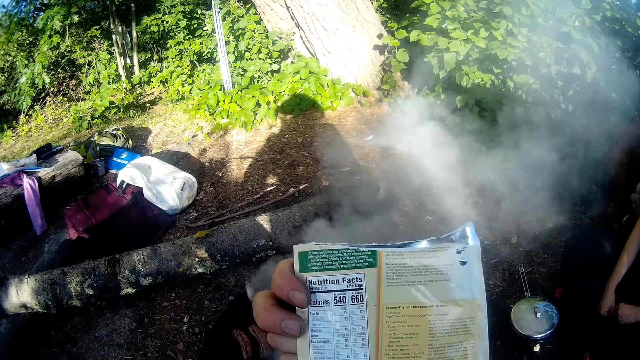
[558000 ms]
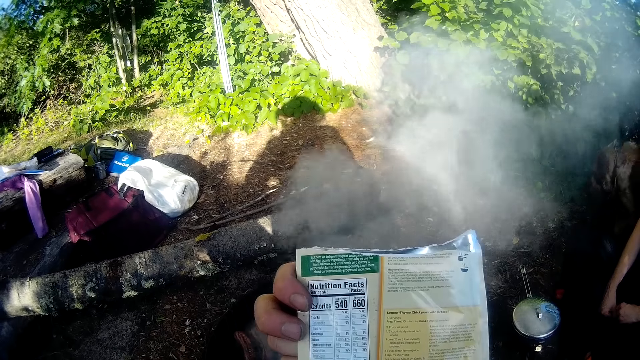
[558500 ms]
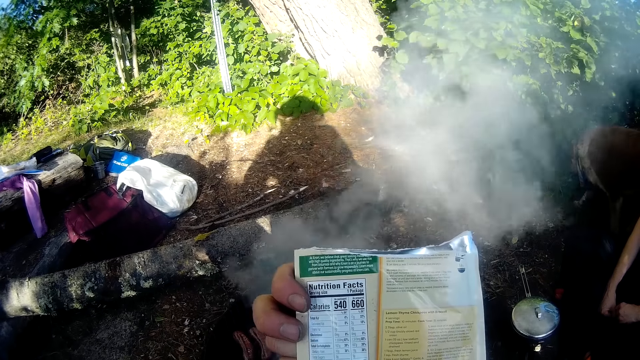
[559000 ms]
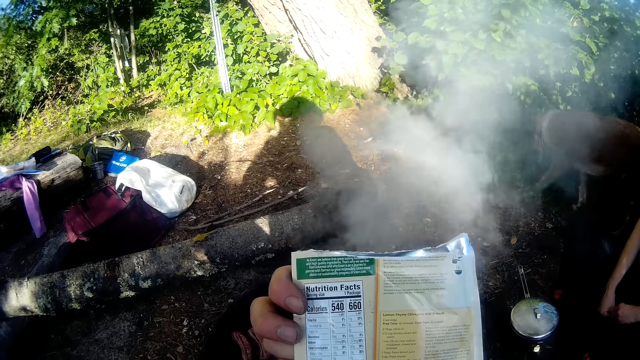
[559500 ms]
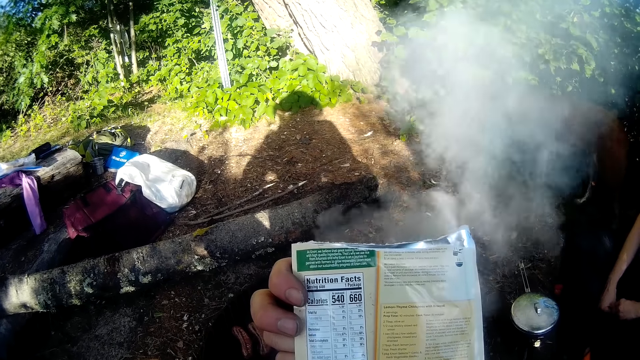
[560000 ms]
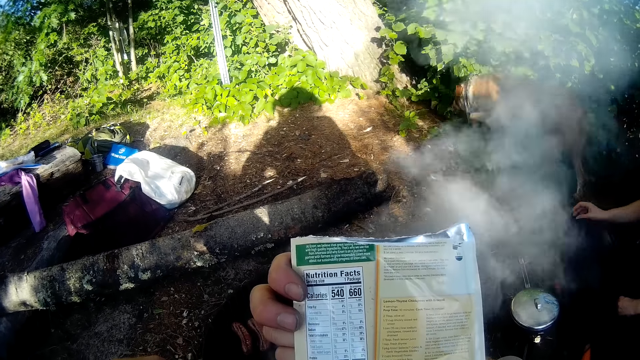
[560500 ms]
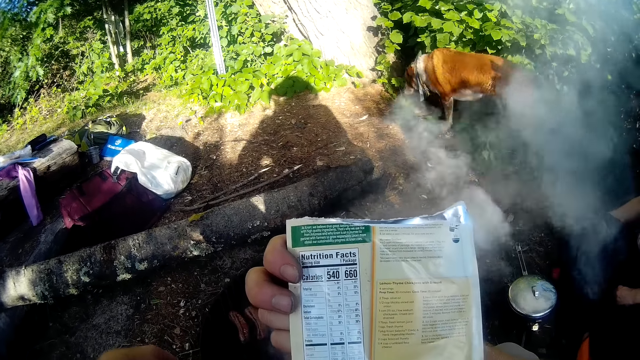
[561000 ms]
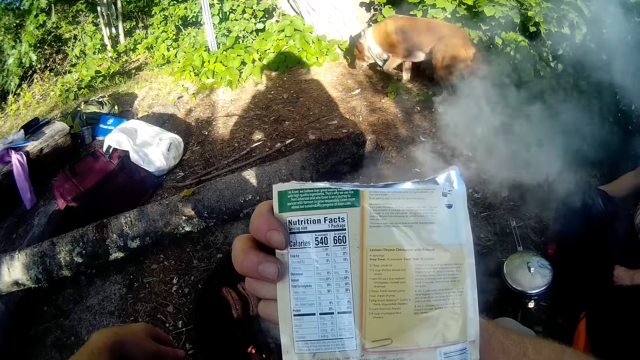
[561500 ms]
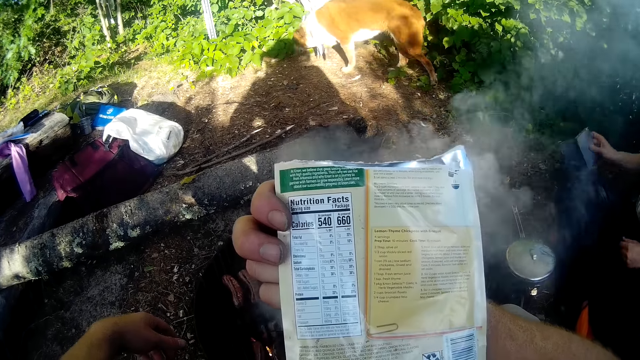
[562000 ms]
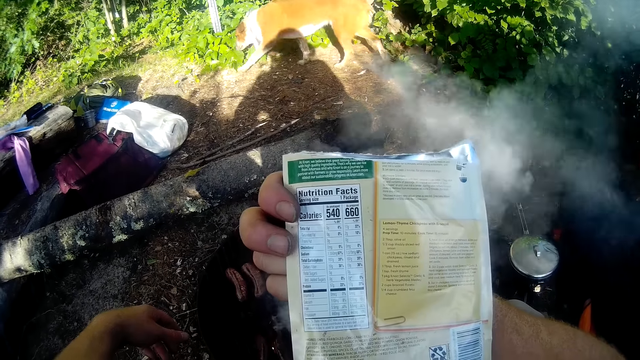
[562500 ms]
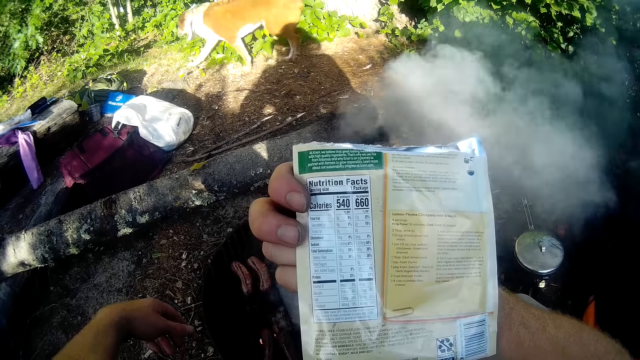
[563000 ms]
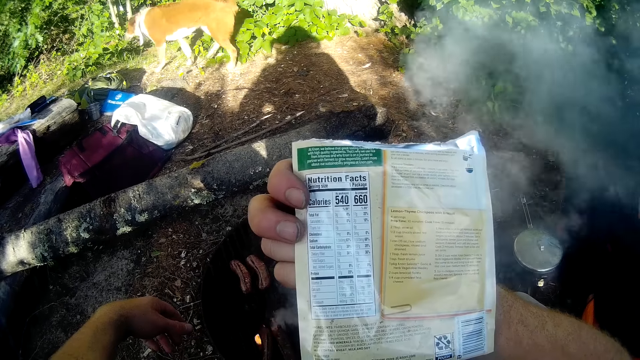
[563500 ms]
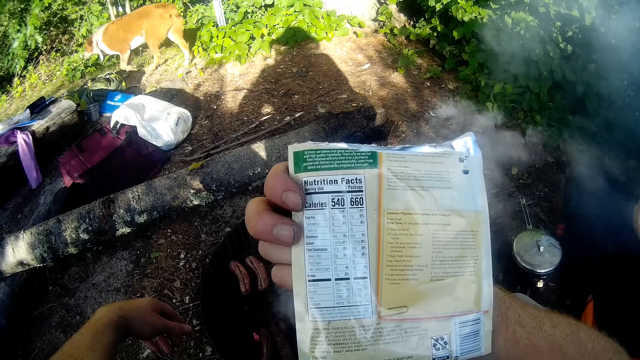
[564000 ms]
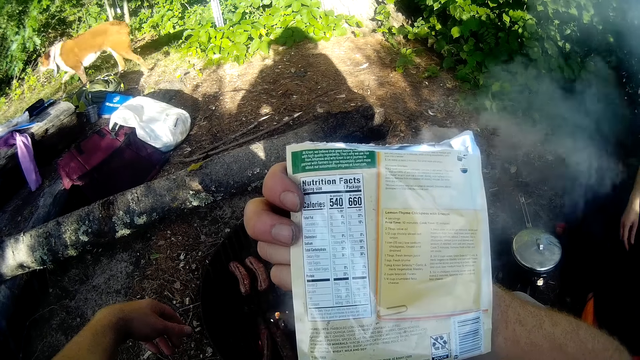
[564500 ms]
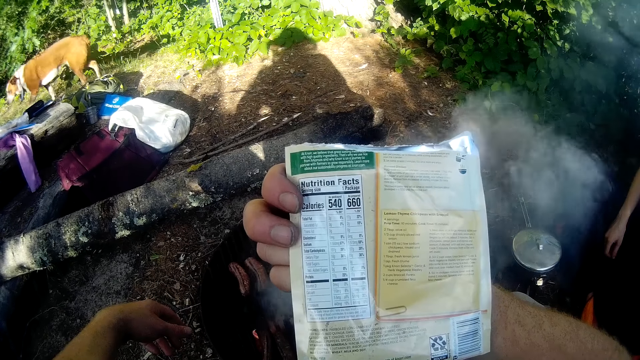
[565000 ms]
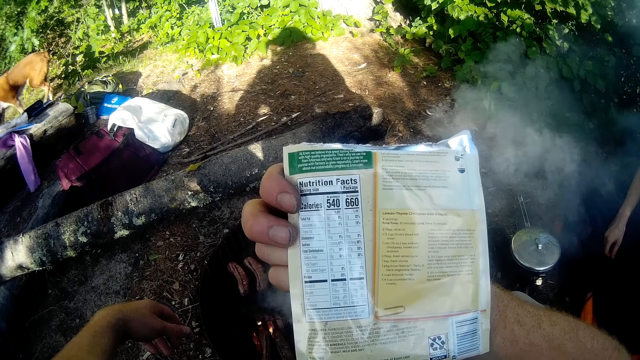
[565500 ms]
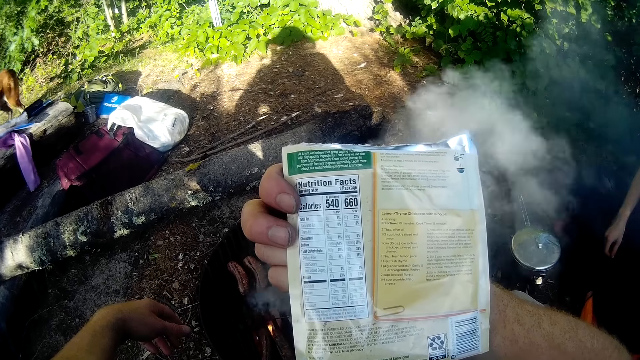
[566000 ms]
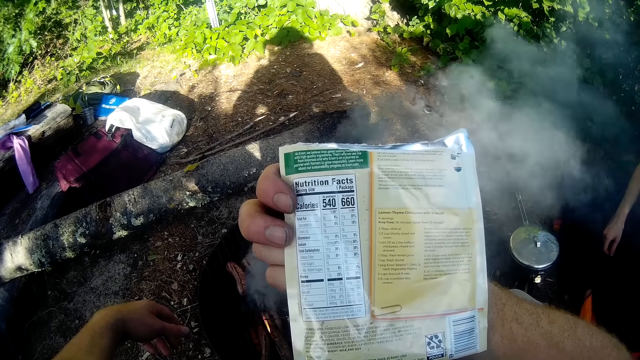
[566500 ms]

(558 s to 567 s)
A person picks up something. The camera wearer reads a sachet.

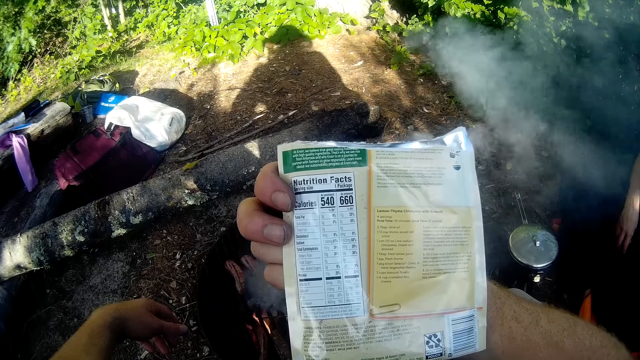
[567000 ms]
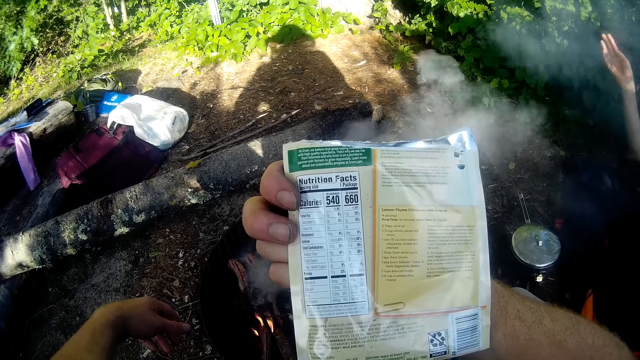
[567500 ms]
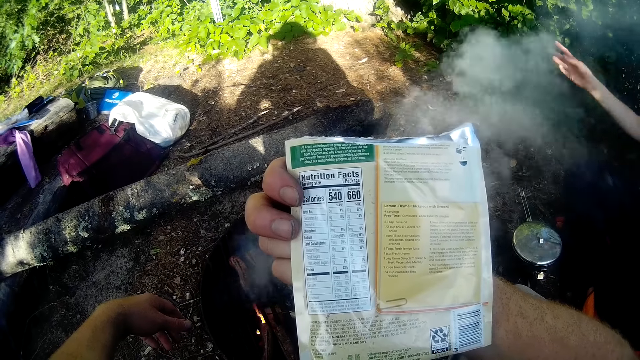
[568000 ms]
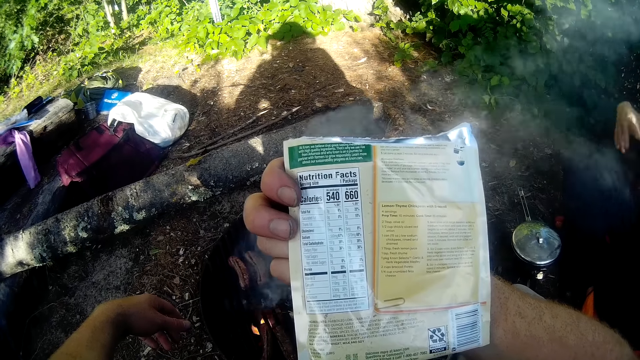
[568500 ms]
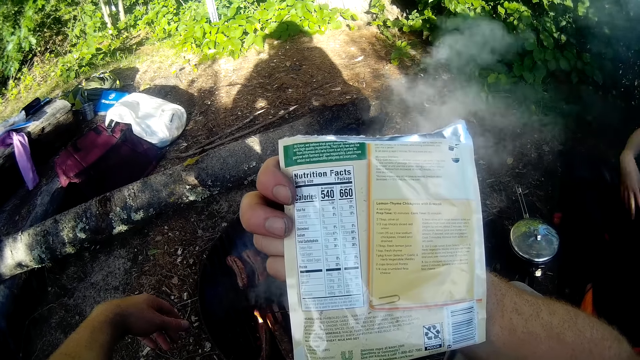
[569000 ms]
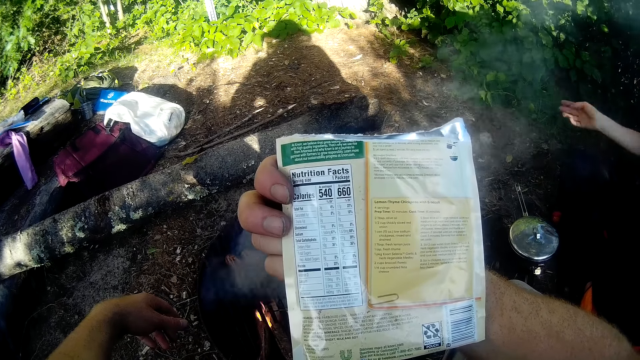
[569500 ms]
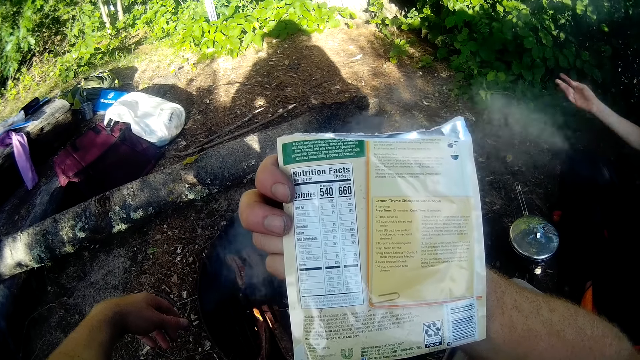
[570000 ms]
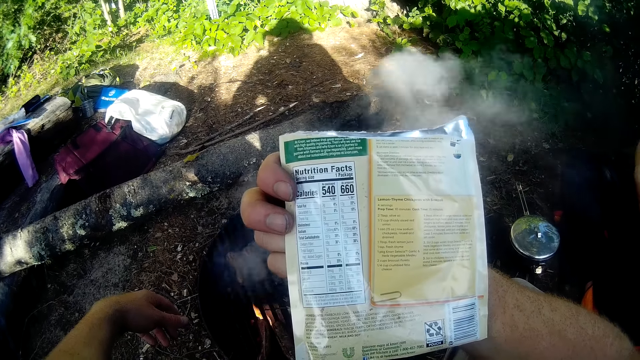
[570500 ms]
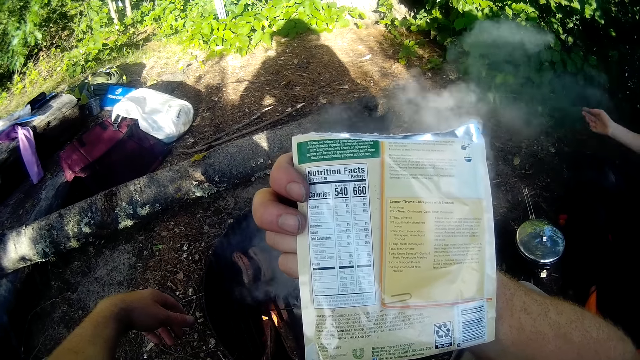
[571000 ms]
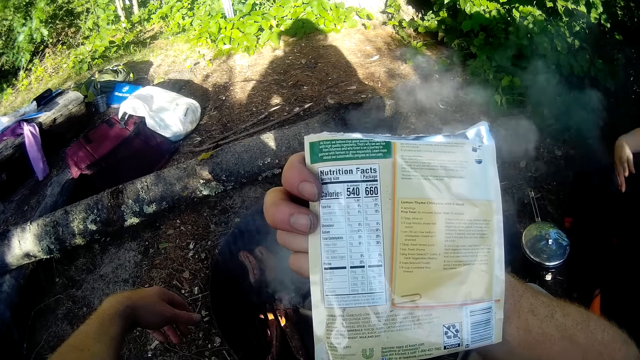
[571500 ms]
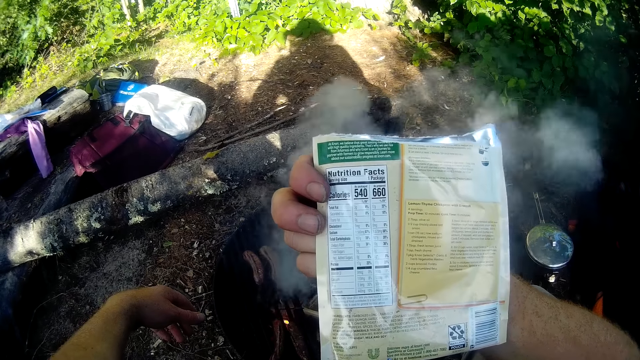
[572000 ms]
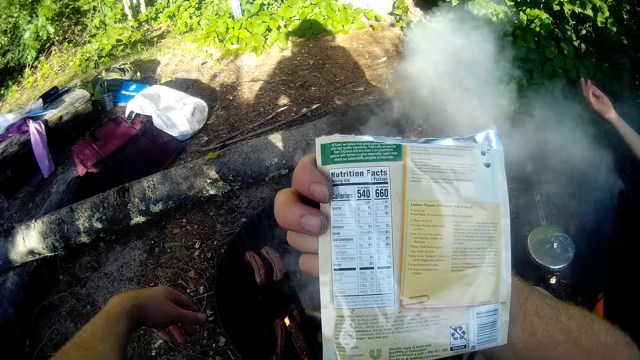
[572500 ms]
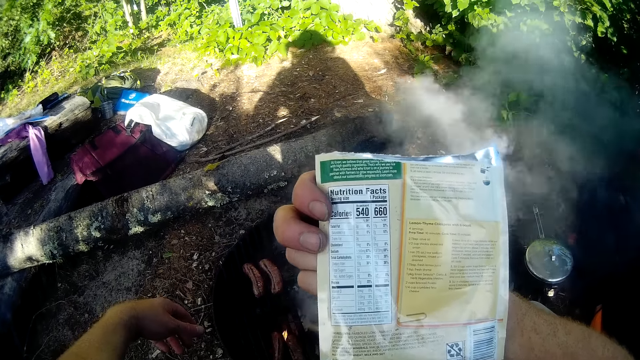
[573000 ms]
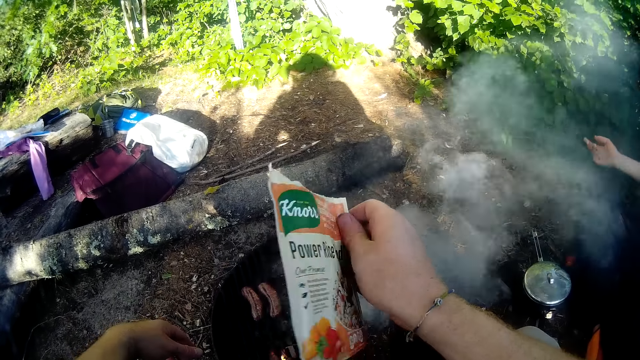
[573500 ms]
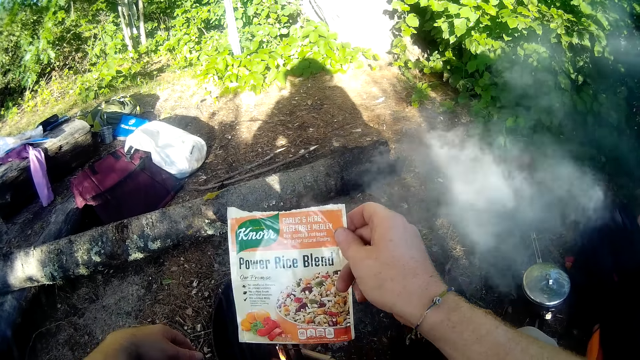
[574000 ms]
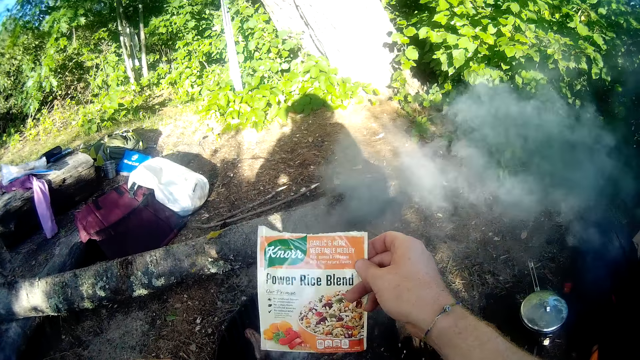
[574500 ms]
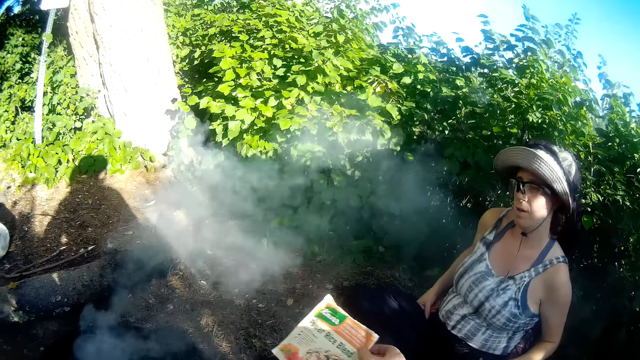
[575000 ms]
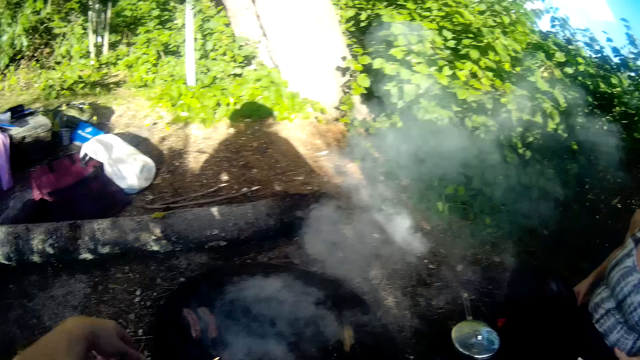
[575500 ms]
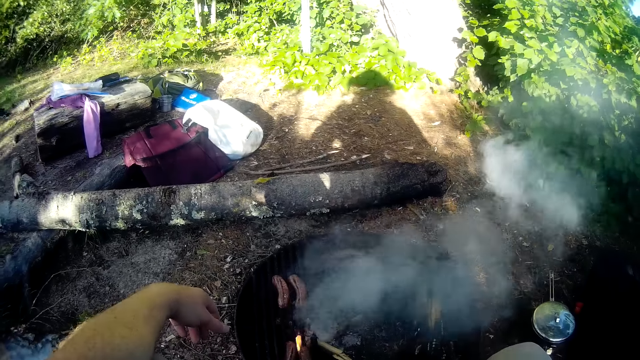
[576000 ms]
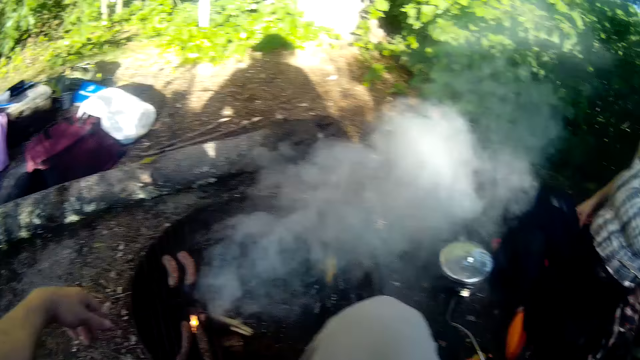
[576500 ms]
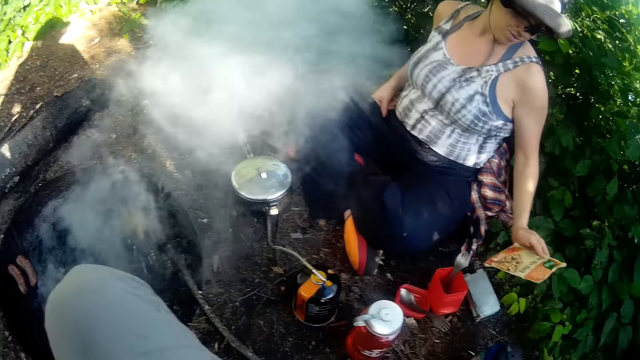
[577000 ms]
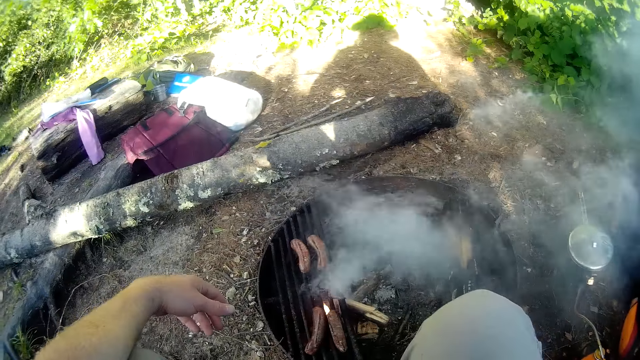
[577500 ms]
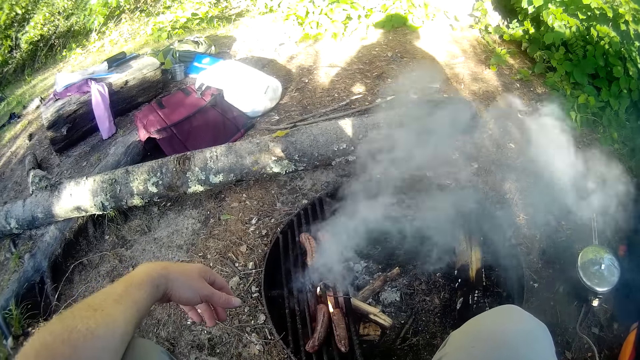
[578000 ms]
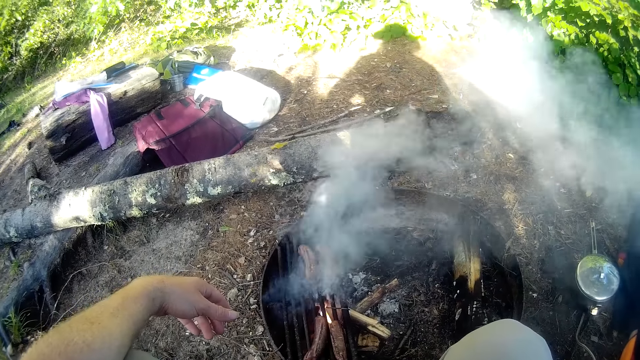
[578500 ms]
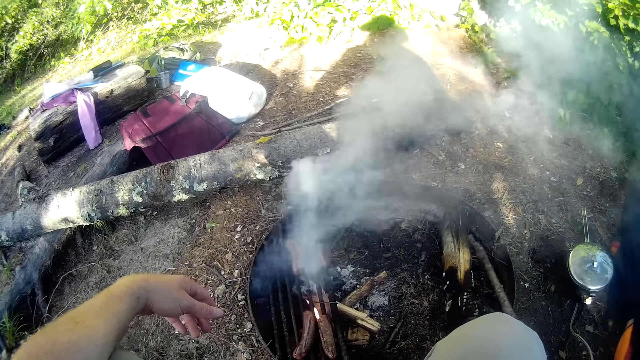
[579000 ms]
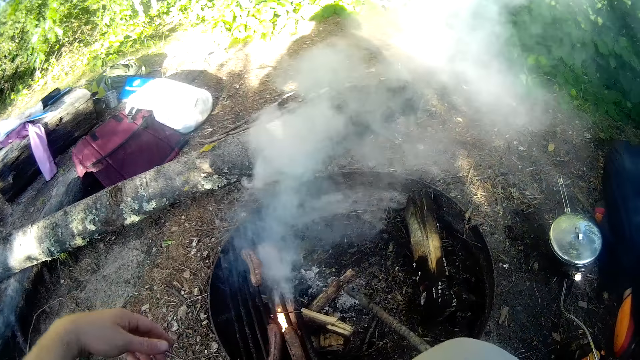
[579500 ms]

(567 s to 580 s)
The woman waves her right hand. The camera wearer turns the sachet. They read the sachet. They pass over the sachet to the woman. They look around. The woman drops the sachet on the ground. The camera wearer picks up a stick.
